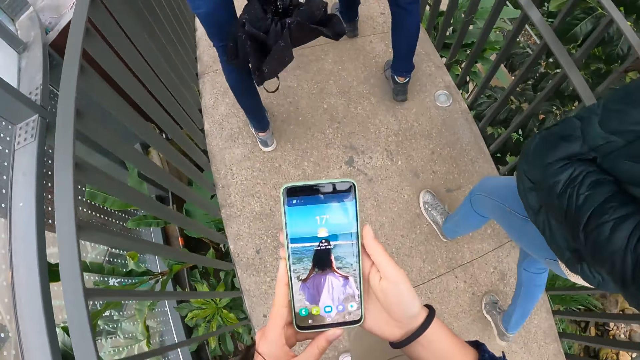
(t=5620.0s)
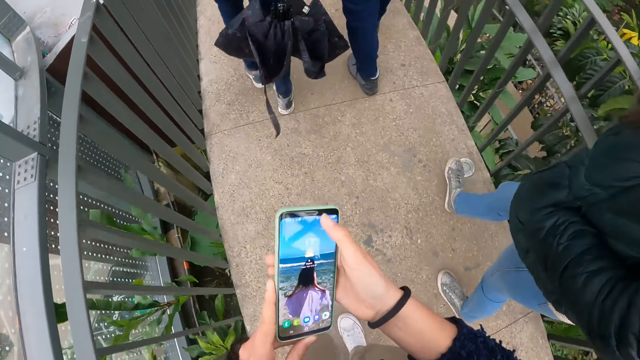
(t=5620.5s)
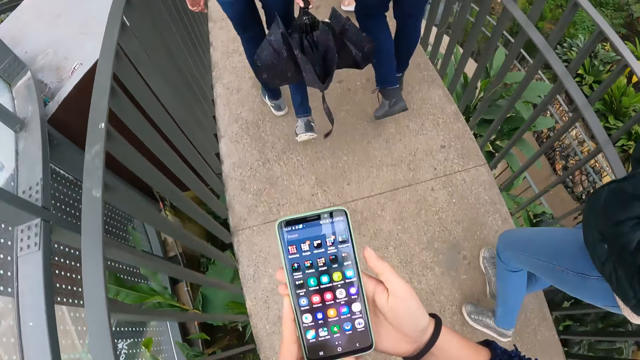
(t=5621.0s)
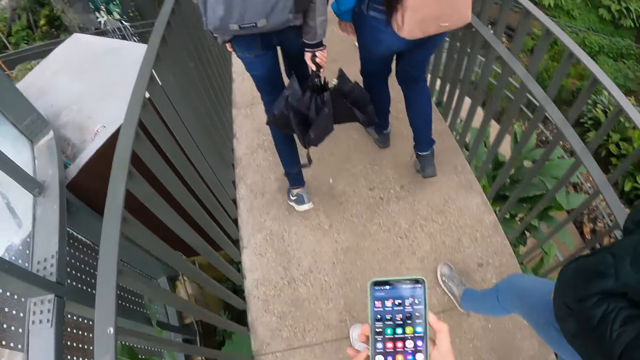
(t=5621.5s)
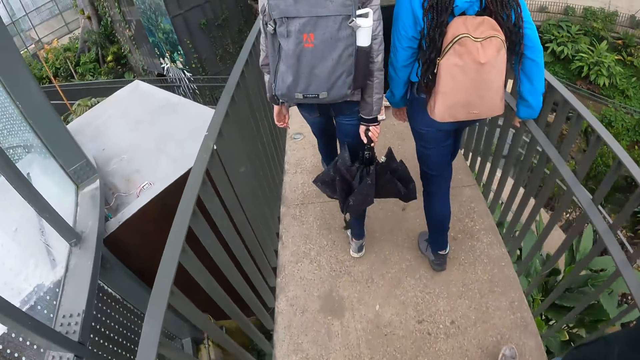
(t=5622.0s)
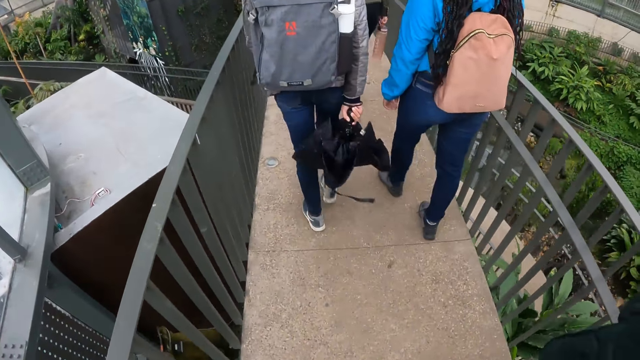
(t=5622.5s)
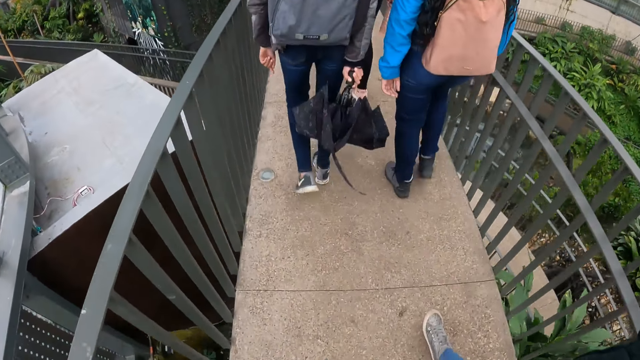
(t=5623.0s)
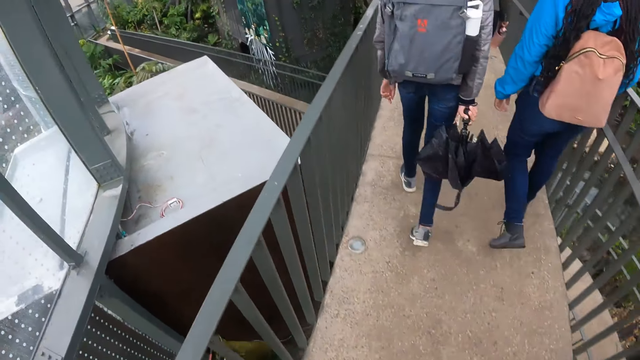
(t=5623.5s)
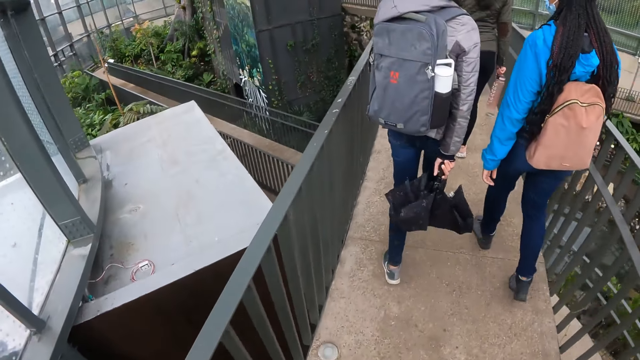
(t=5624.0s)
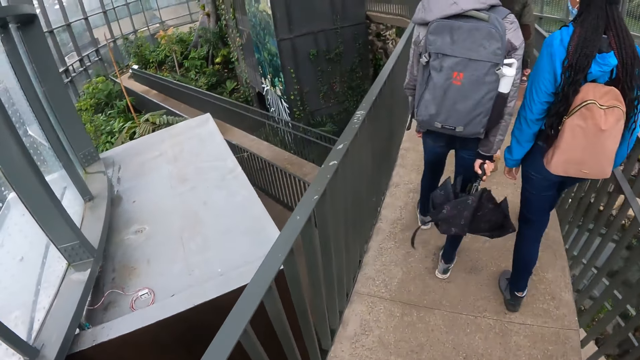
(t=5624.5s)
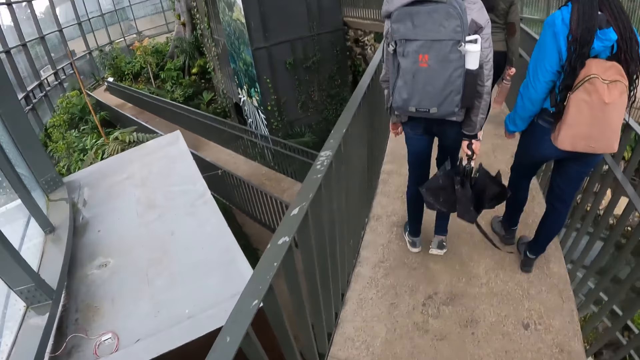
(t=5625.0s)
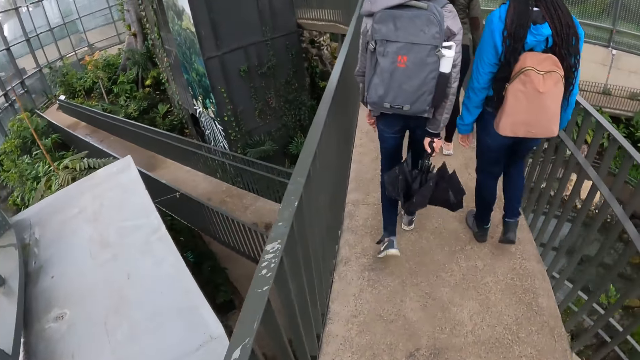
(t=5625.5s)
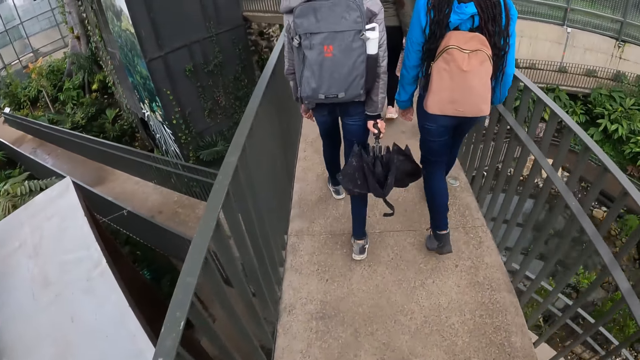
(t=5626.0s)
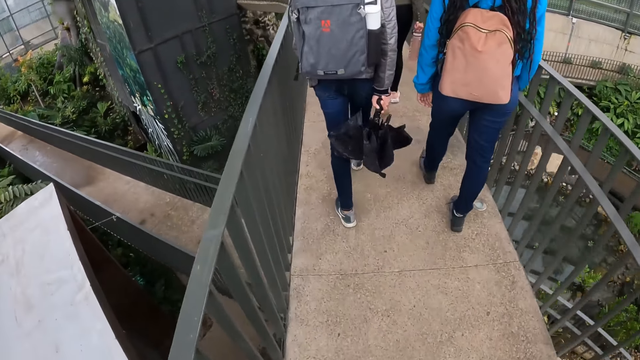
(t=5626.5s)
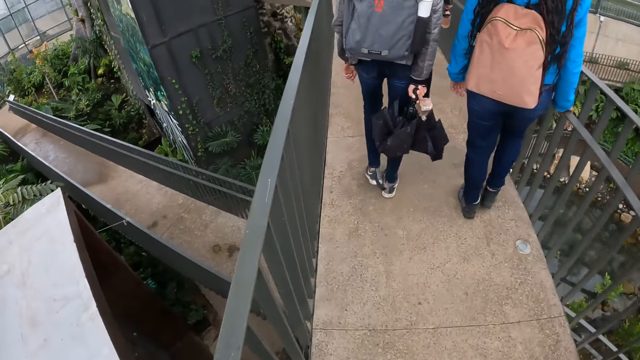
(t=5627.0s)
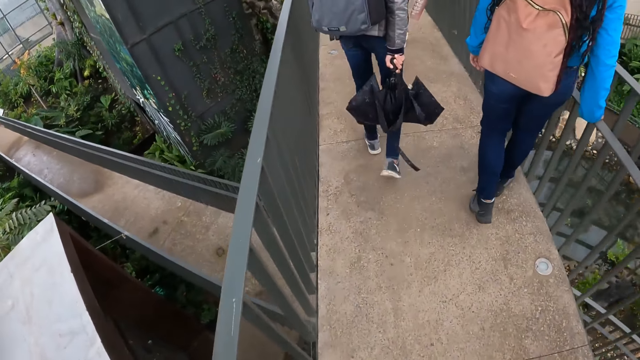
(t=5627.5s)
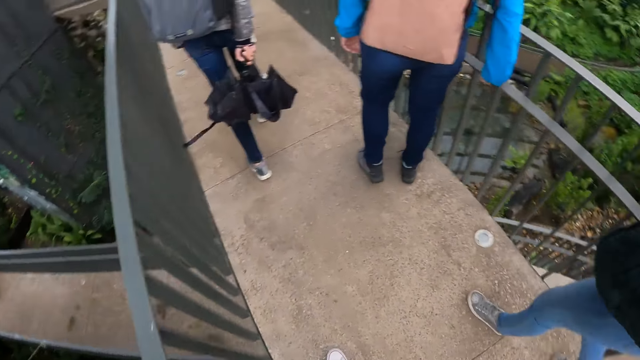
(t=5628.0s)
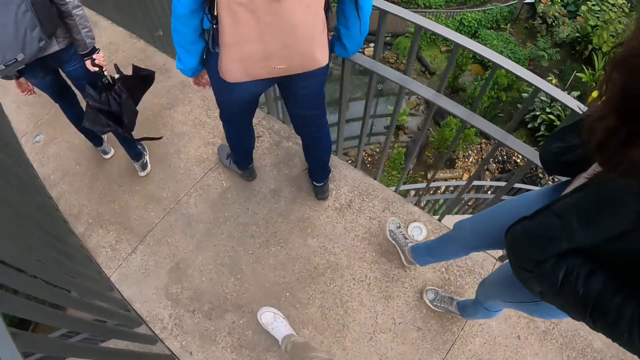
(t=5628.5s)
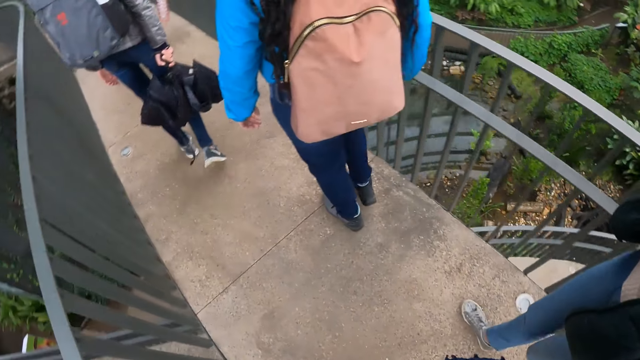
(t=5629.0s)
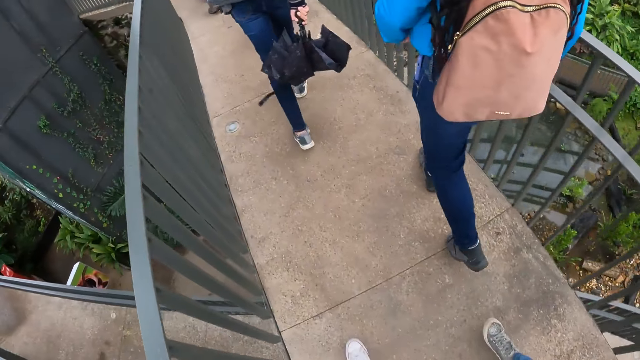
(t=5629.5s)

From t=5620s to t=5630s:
The camera wearer lowers her phone with her right hand. She walks on the bridge in the park alongside a group of people. She puts the phone in the pocket.

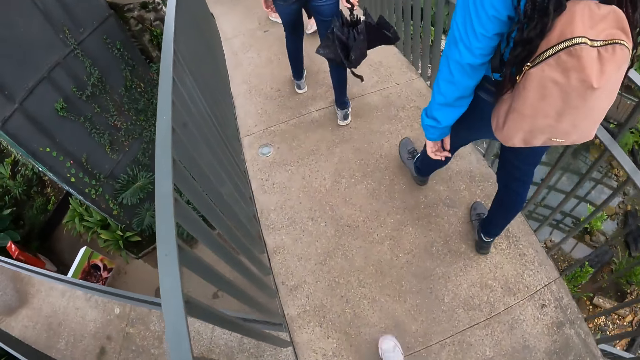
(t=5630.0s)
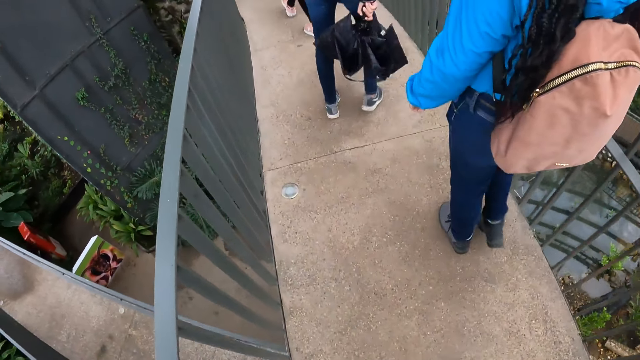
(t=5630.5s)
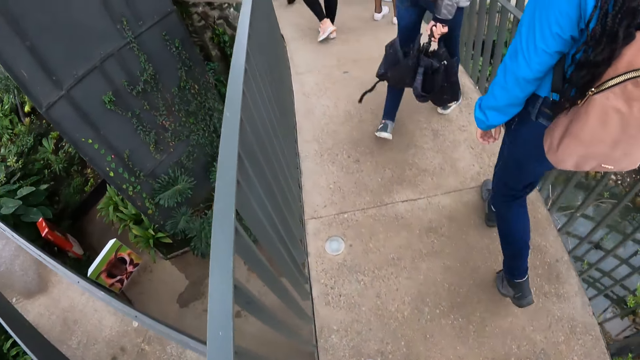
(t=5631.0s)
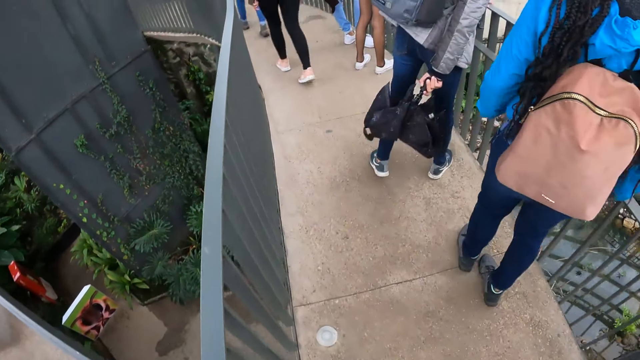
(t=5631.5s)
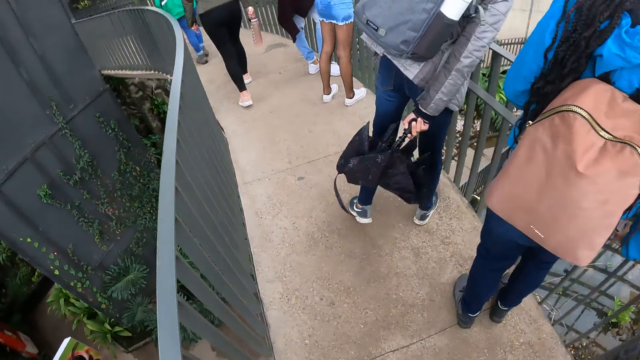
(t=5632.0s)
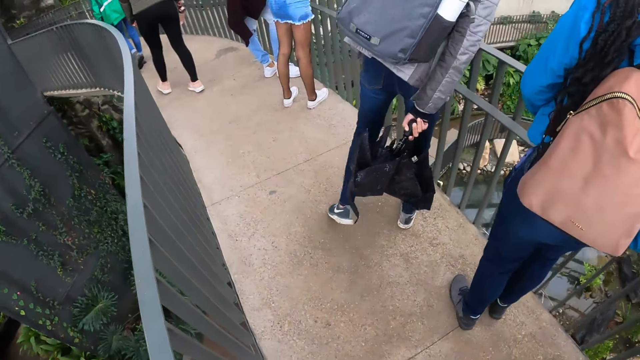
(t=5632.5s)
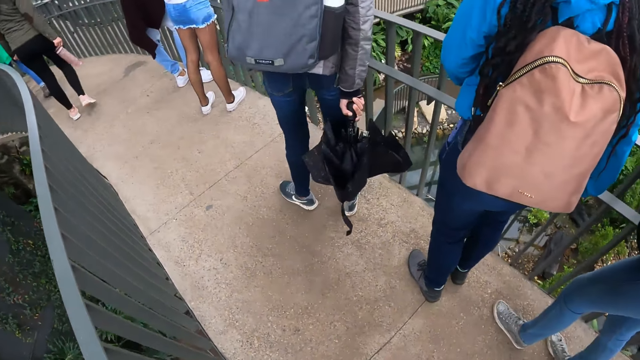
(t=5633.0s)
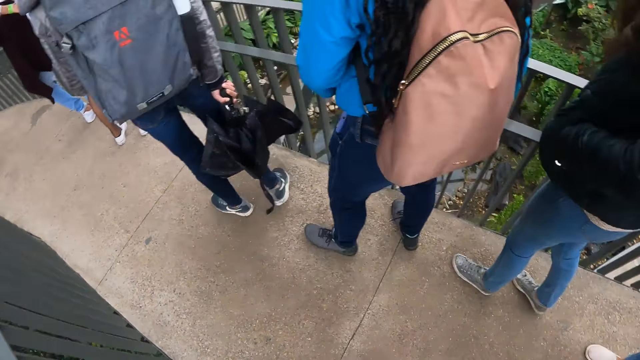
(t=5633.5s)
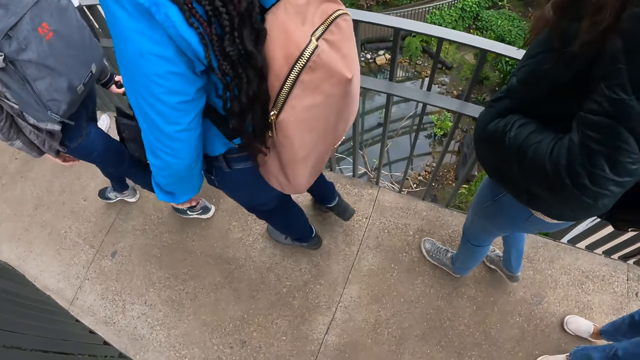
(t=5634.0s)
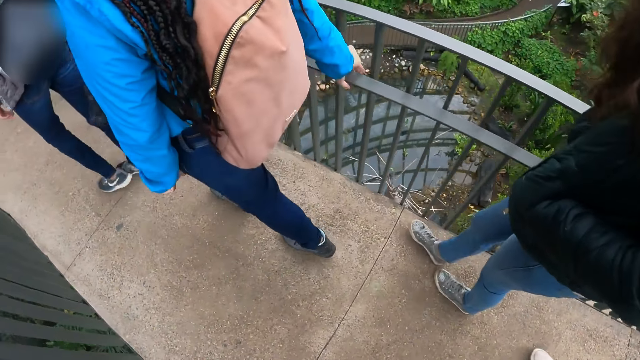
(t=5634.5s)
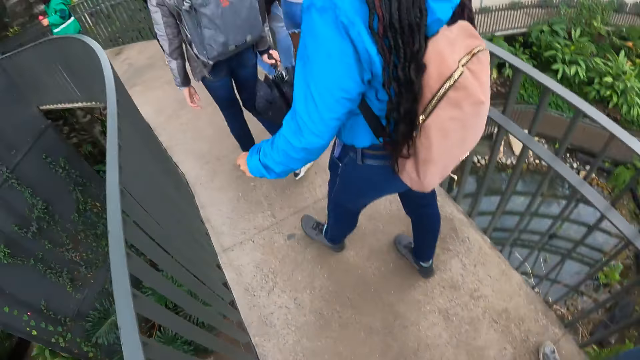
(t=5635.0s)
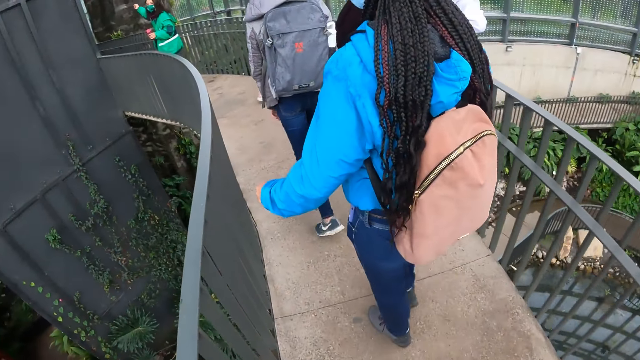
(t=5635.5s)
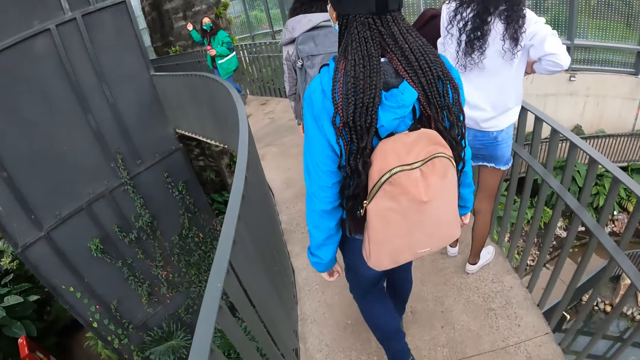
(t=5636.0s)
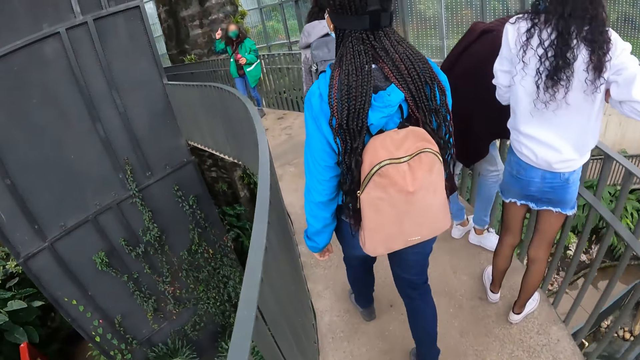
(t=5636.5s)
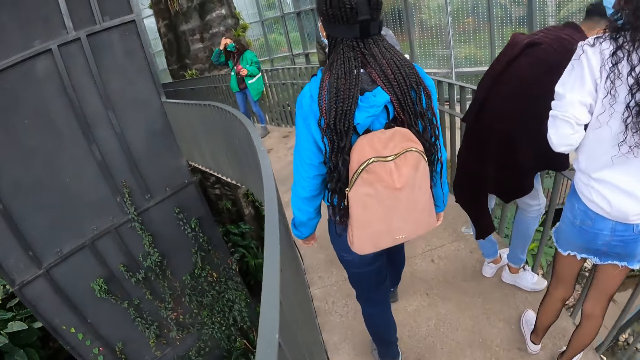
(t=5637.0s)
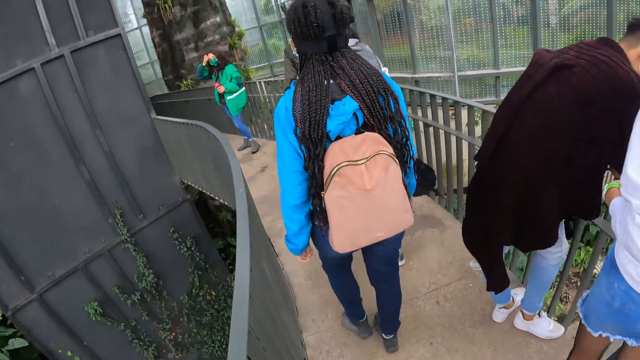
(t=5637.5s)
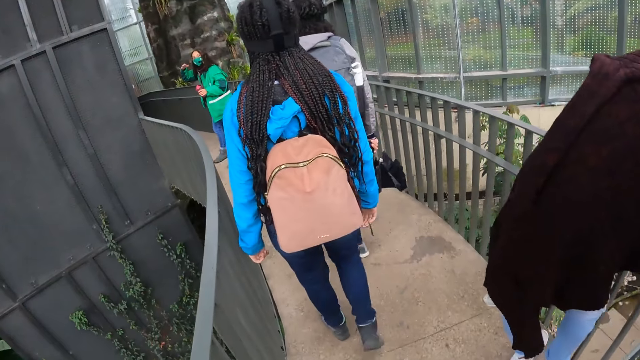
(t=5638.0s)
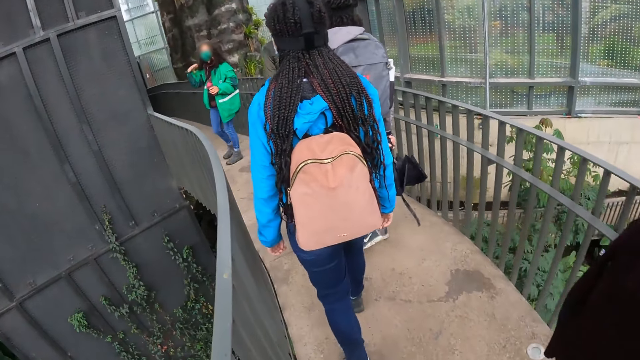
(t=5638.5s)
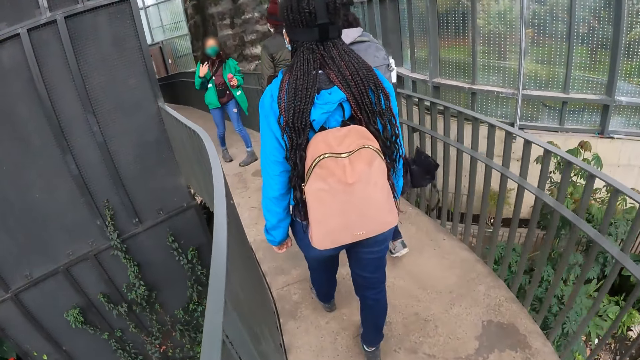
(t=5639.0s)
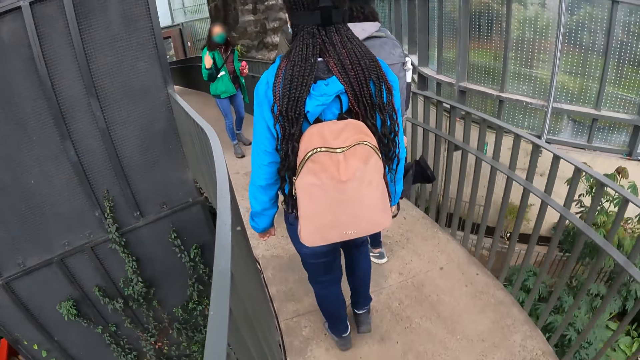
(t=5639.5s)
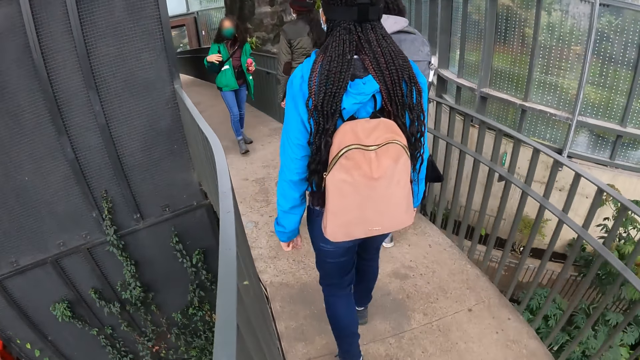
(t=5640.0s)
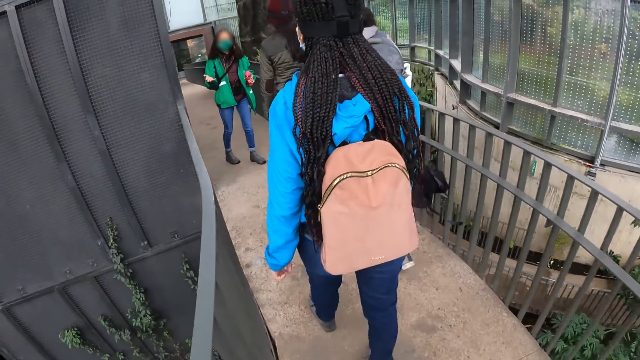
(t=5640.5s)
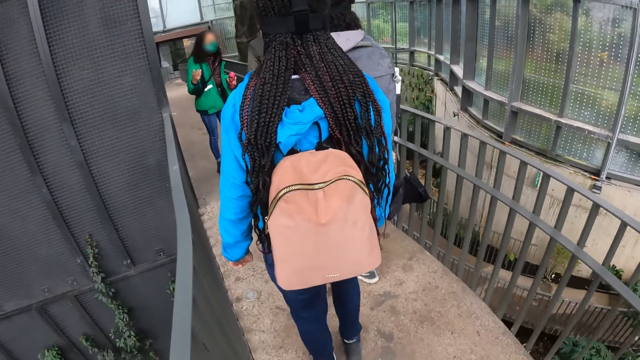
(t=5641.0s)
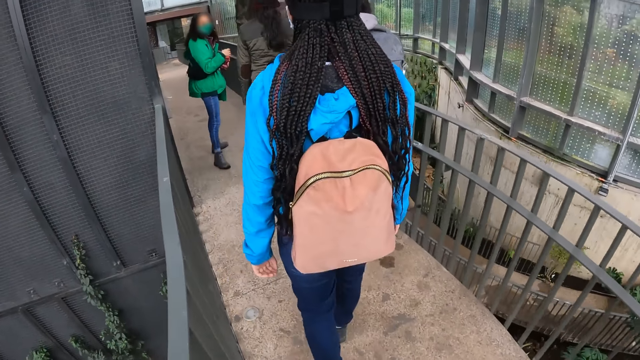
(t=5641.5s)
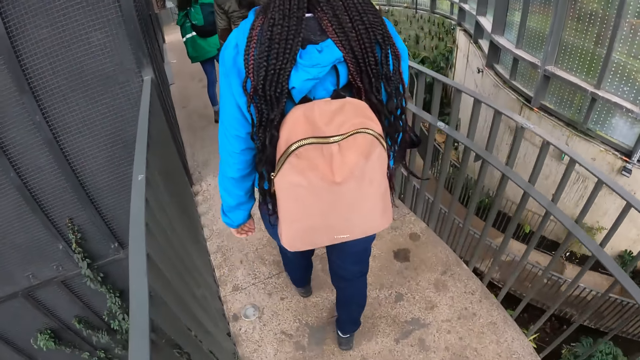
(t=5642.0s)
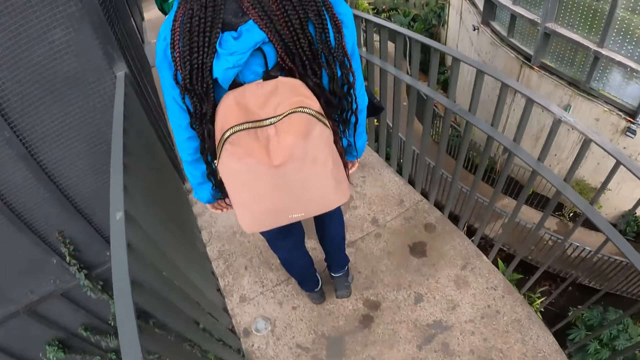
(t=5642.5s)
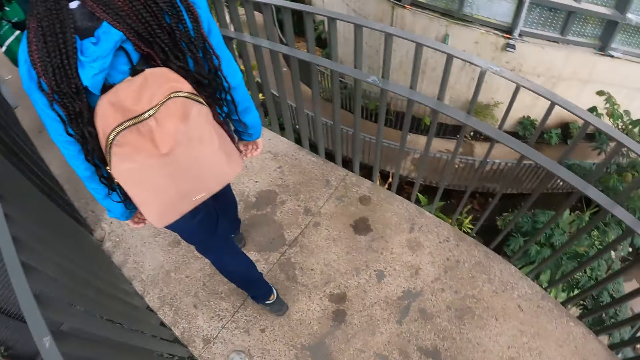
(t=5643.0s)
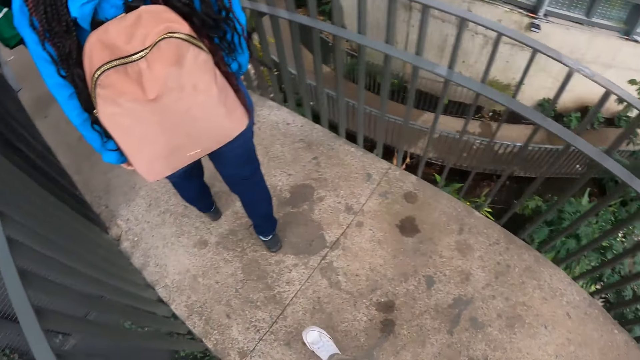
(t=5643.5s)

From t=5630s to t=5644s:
The woman and another woman look down the bridge. The camera wearer walks on the bridge in the park alongside a group of people. A third woman addresses the camera wearer and the group of people. The camera wearer walks on the bridge in the park alongside the group of people.
